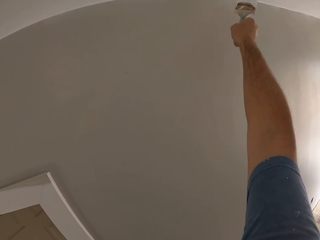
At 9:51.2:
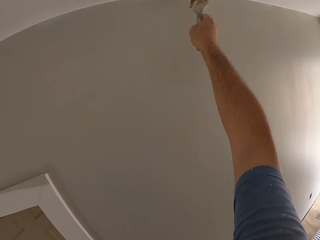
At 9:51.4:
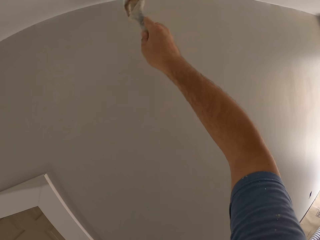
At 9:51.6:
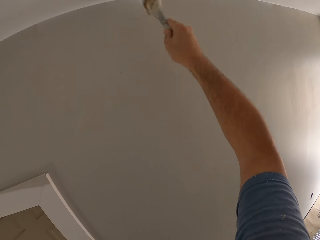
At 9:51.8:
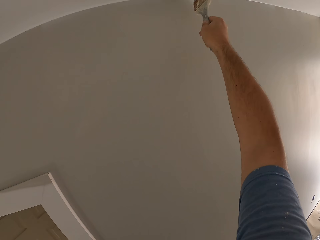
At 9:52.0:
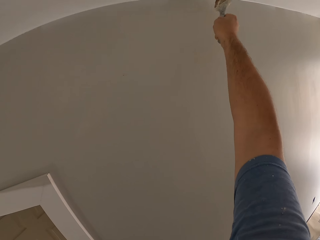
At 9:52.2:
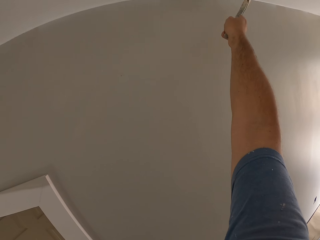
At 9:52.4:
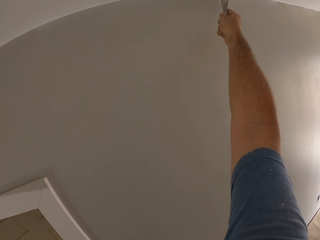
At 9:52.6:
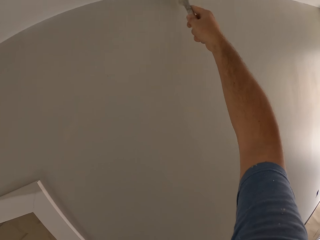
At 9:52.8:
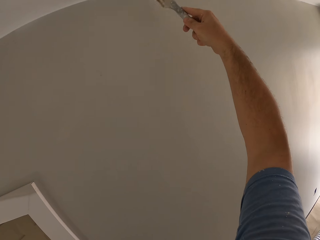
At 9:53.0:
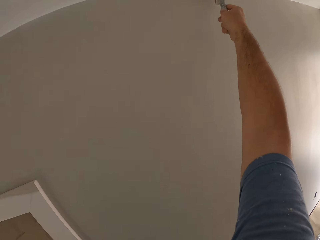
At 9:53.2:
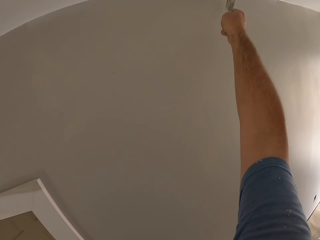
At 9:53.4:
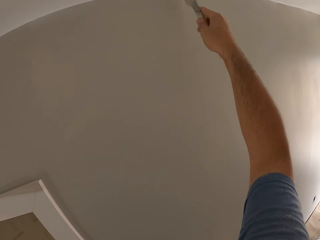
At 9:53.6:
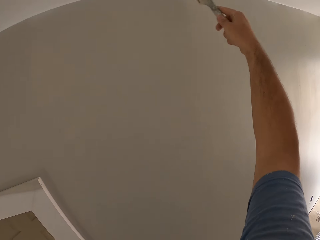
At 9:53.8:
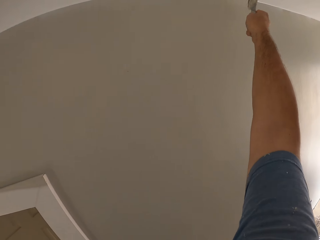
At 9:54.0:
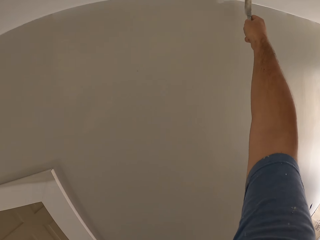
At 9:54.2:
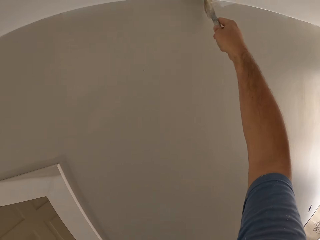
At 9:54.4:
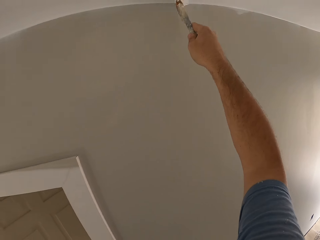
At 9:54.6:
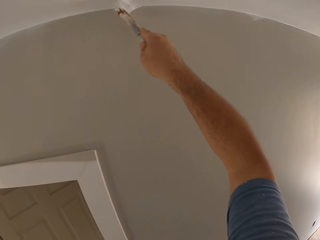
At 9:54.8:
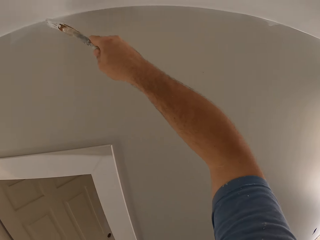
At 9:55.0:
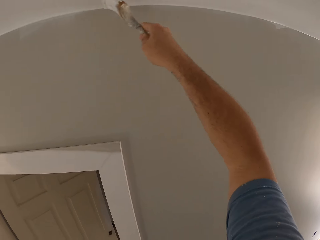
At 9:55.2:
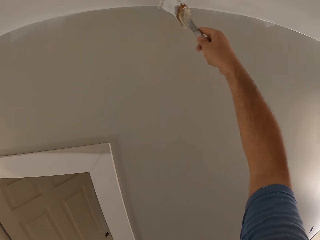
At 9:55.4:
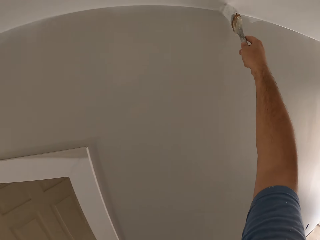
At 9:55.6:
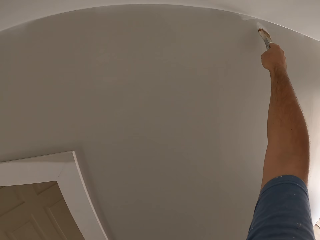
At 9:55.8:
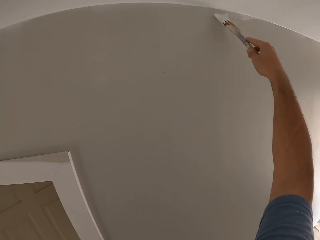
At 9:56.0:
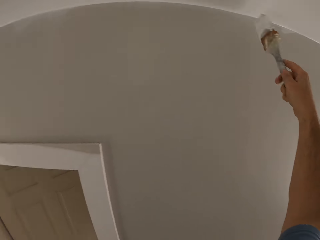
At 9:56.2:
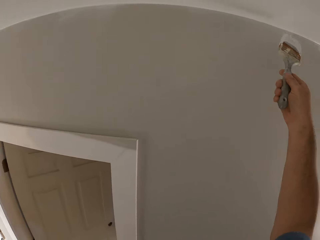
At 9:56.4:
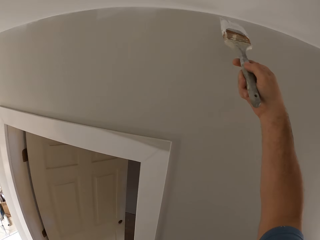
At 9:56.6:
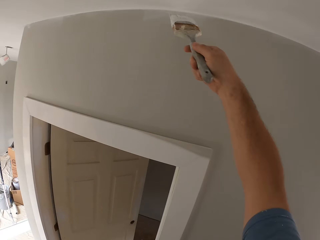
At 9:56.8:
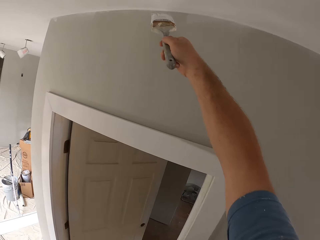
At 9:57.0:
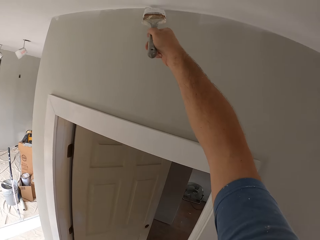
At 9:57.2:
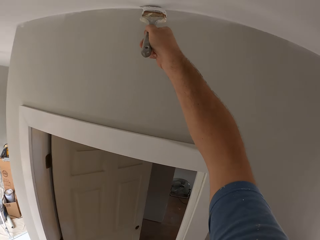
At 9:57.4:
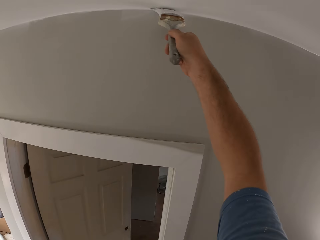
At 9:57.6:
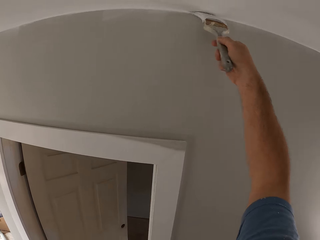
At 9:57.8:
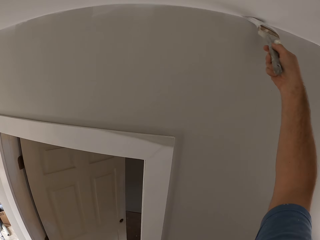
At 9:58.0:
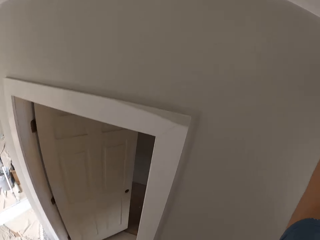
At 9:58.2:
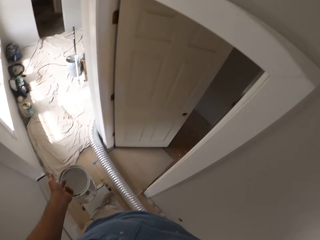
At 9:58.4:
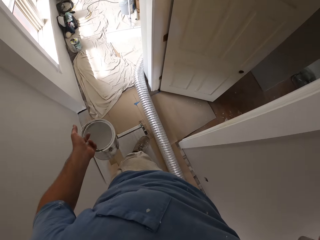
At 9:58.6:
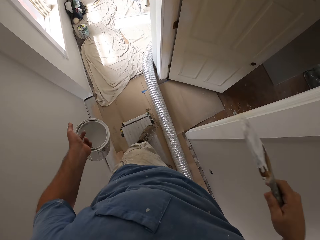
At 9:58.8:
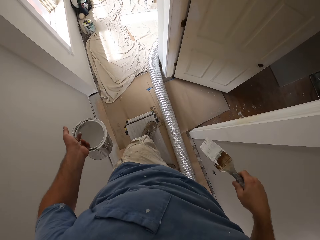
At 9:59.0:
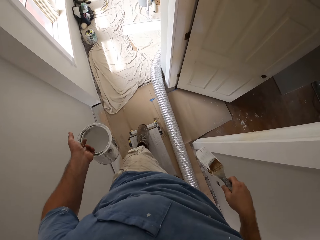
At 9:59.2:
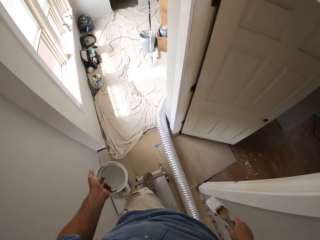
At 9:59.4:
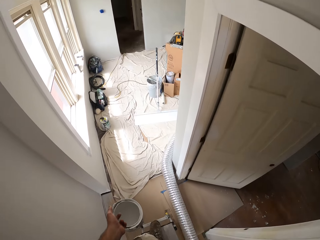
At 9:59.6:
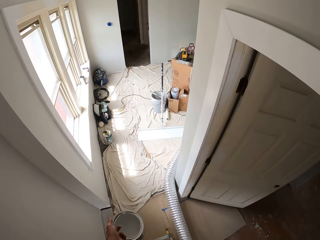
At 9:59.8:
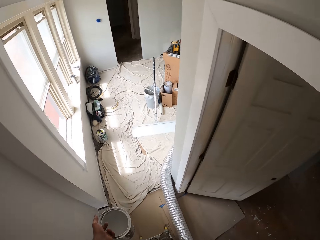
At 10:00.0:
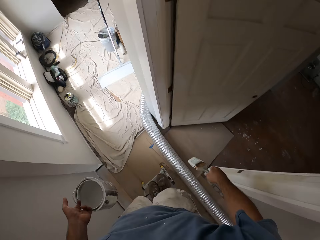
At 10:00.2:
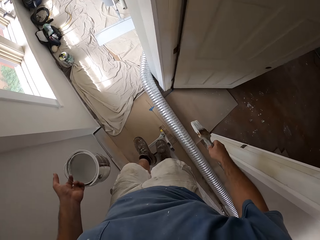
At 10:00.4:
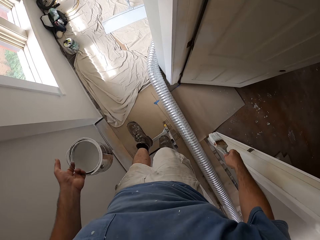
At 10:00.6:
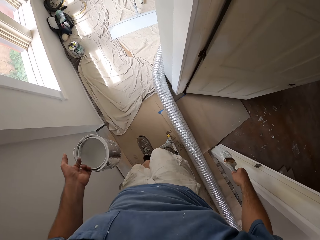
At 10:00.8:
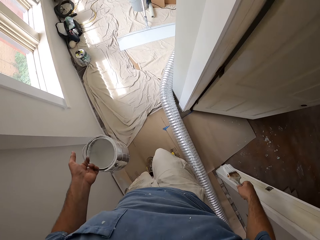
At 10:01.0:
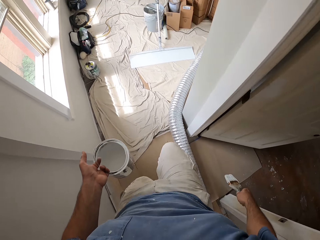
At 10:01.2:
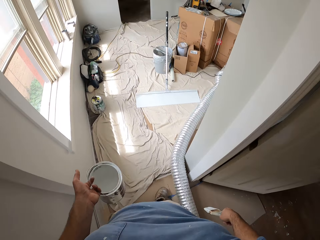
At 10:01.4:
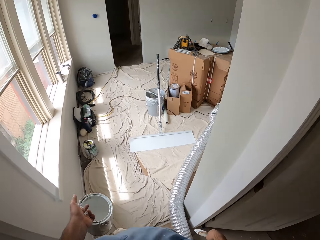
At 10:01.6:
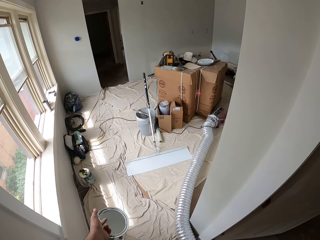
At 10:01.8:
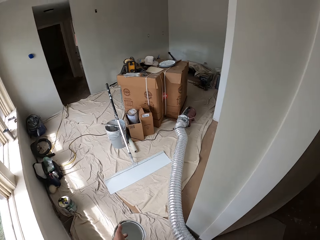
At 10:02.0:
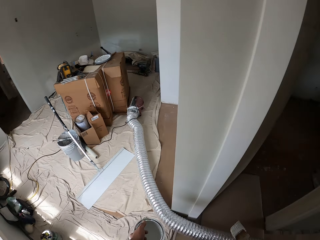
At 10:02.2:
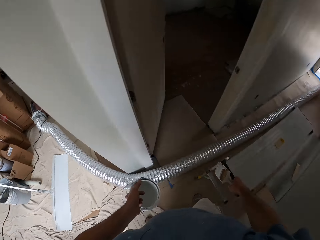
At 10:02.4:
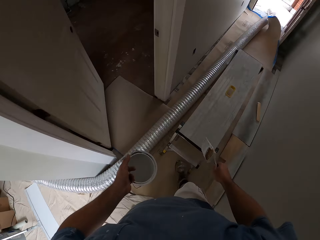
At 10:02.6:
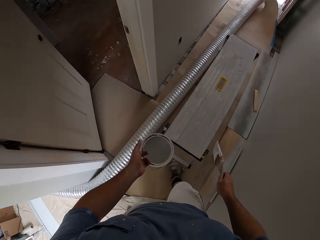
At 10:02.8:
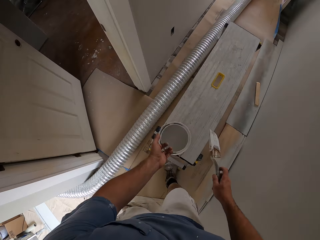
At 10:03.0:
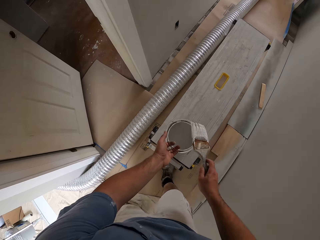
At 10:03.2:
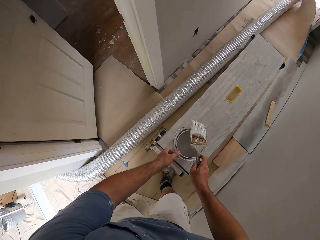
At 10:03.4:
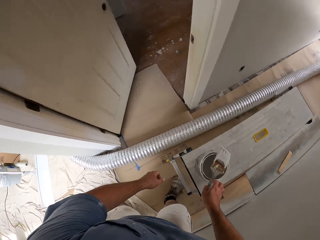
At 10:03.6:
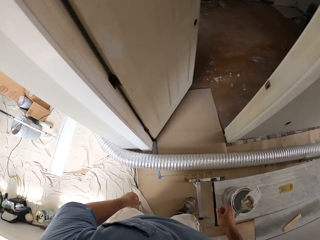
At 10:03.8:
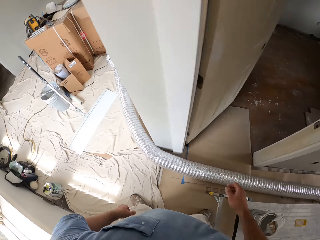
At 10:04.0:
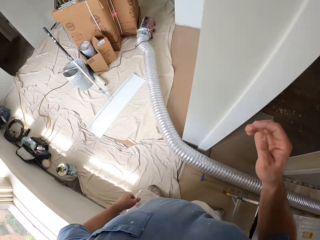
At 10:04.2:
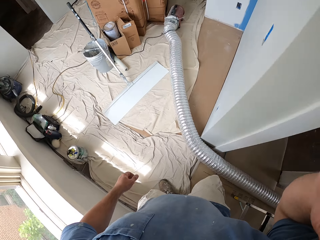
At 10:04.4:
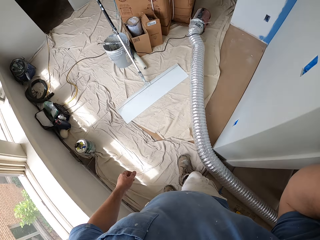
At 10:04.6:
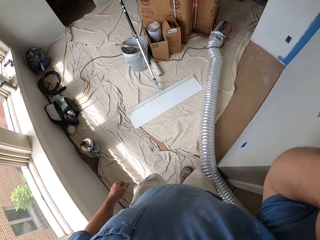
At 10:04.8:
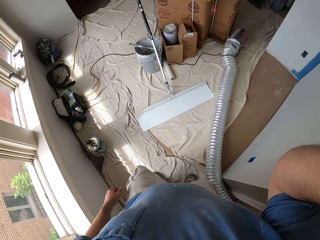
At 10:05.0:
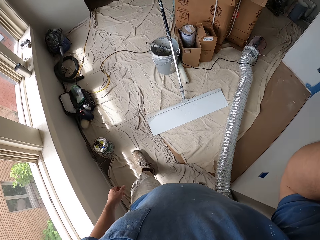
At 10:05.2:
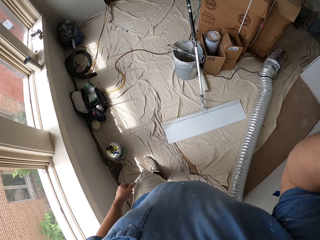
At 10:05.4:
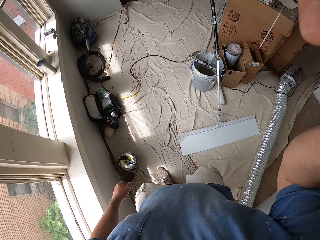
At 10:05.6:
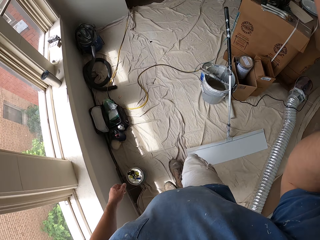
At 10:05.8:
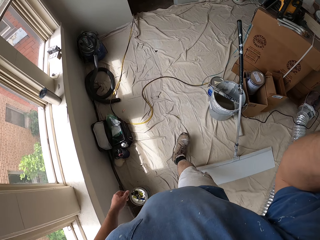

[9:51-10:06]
The camera wearer looks away from the ceiling. He lowers his hand towards the can of paint. He looks around. He steps down from the folding aluminum platform. He turns towards the folding aluminum platform. He places the can of paint on the folding aluminum platform and lets go of the can of paint. He places the paint brush on top of the can of paint and lets go of the paint brush. He raises his hand. He moves away from the folding aluminum platform. He touches the camera. He walks towards the paint smoother.
